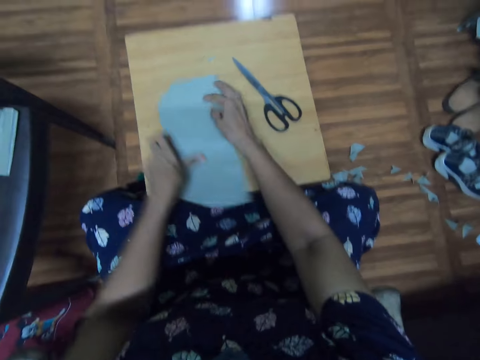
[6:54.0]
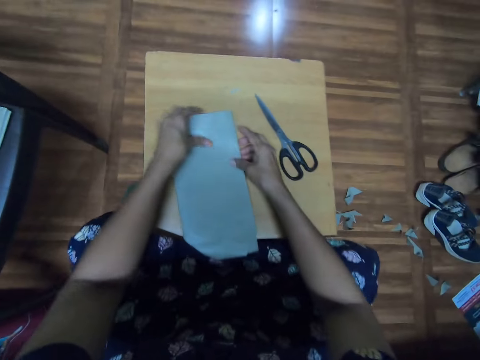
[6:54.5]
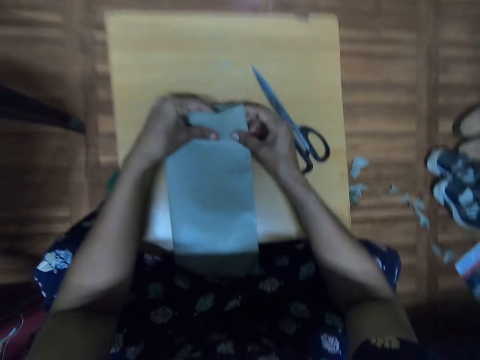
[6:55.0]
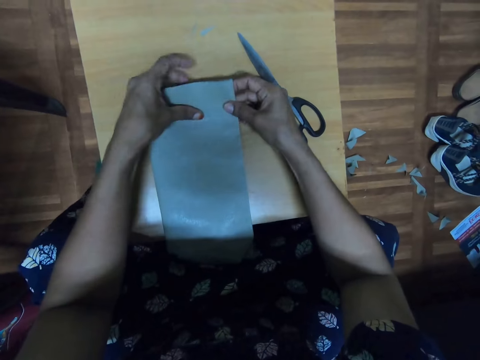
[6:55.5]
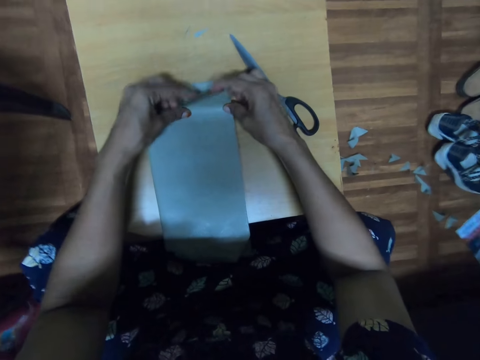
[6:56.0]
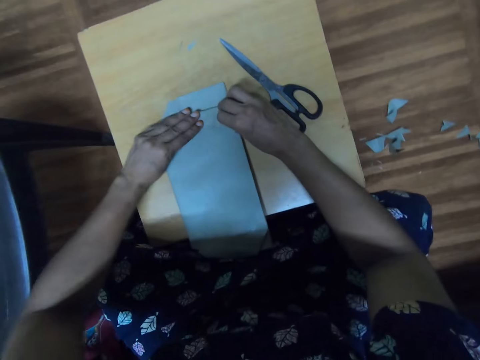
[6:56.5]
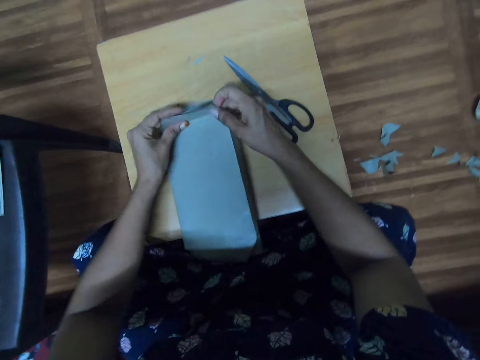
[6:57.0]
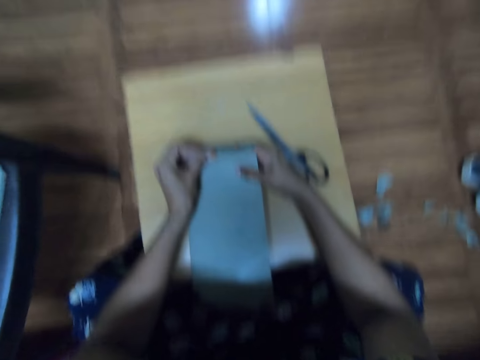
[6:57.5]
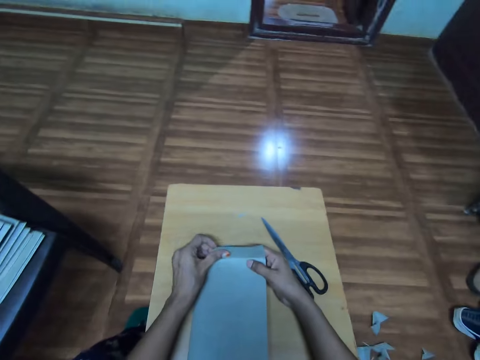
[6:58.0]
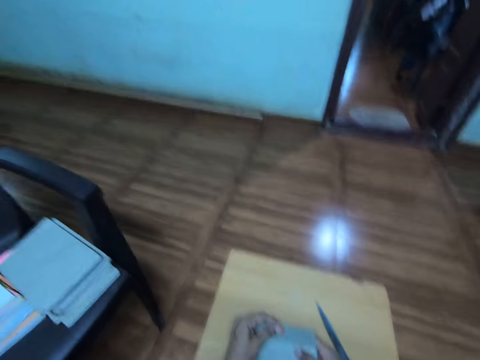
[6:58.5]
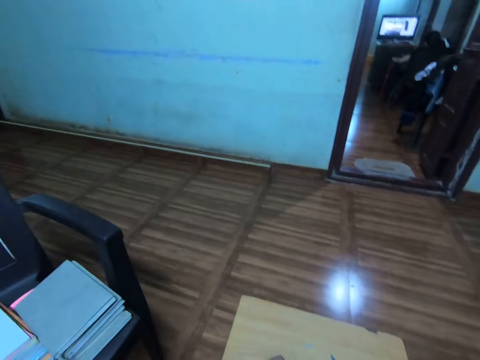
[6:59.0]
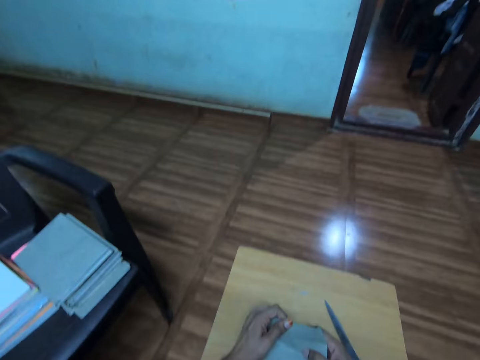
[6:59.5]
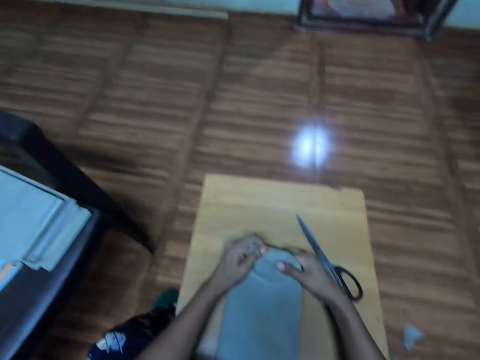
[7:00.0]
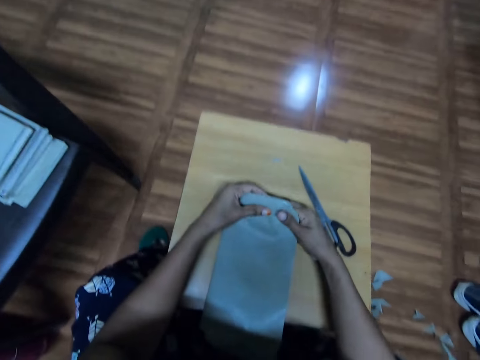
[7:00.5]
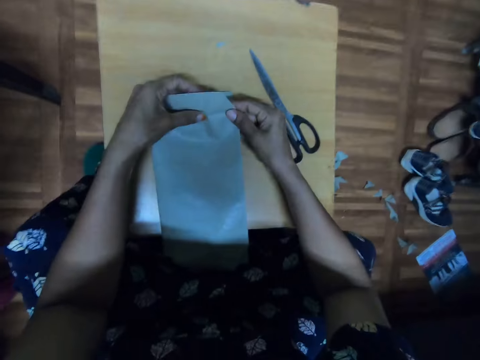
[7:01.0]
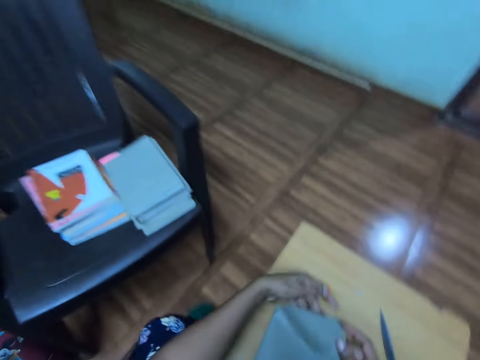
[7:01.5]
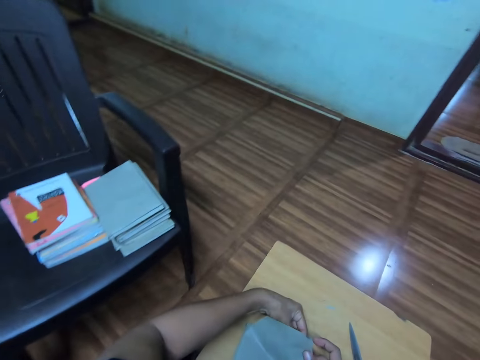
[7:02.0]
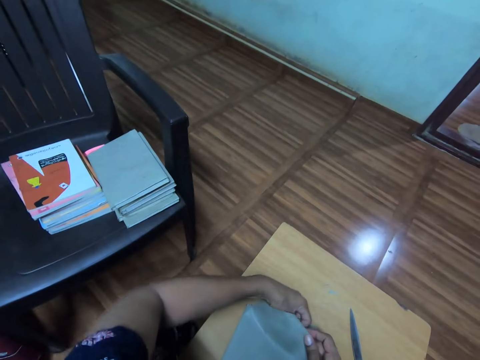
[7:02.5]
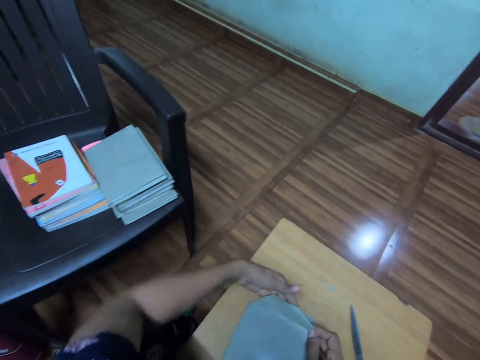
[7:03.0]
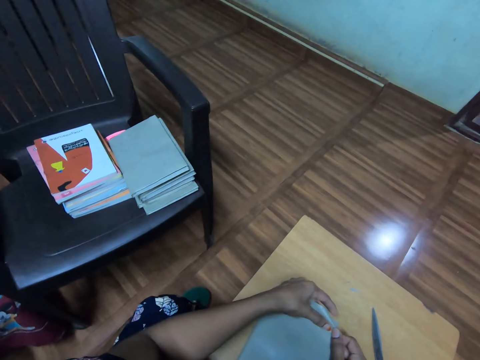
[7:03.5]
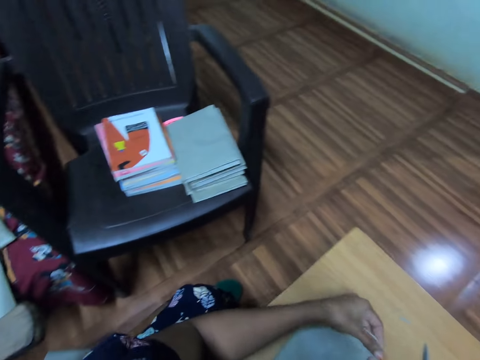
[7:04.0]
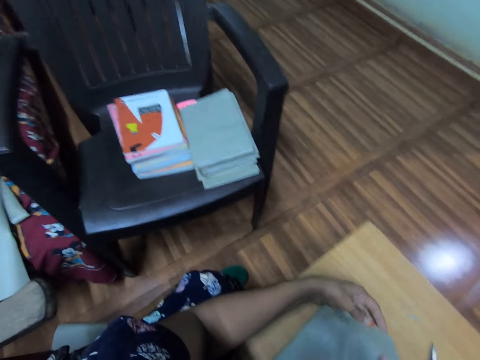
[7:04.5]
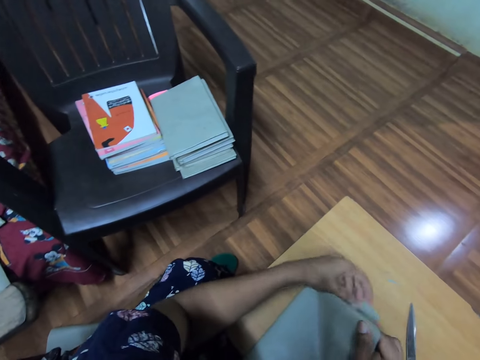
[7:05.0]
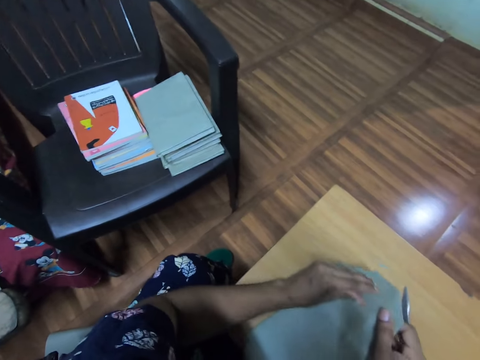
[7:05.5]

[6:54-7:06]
The camera wearer turns the cover on the table. They touch the cover. They fold the cover. They touch the cover. They look around. They touch the cover. They fold the cover.

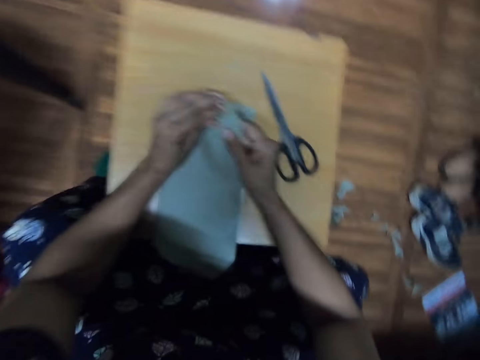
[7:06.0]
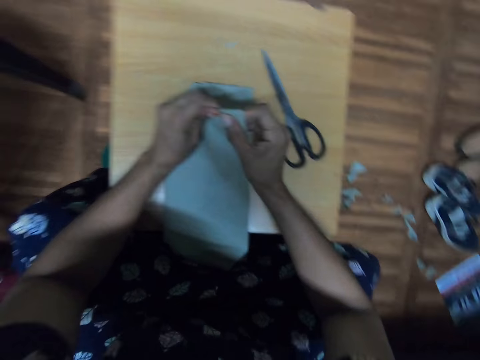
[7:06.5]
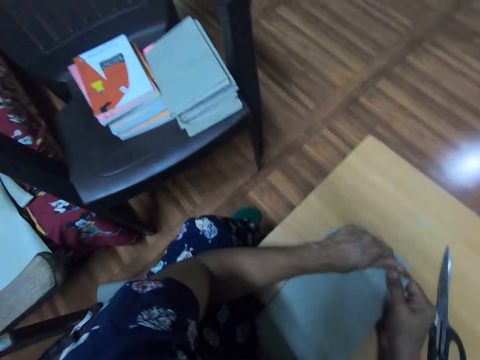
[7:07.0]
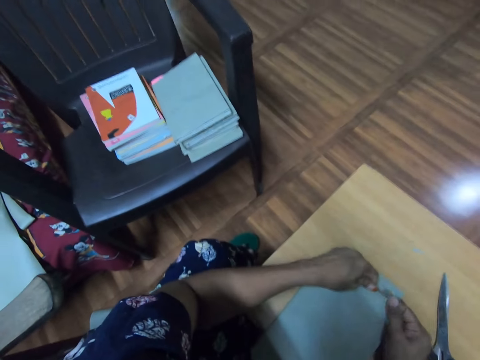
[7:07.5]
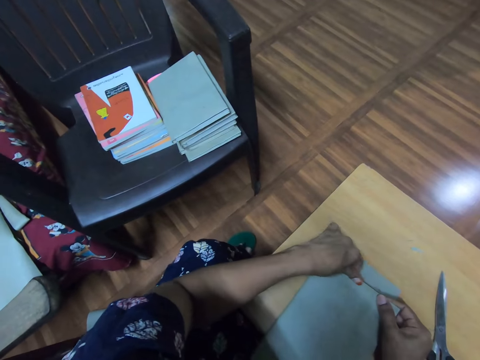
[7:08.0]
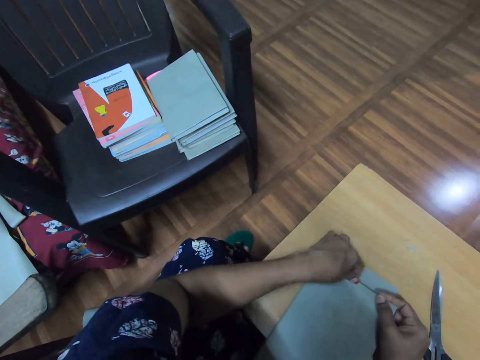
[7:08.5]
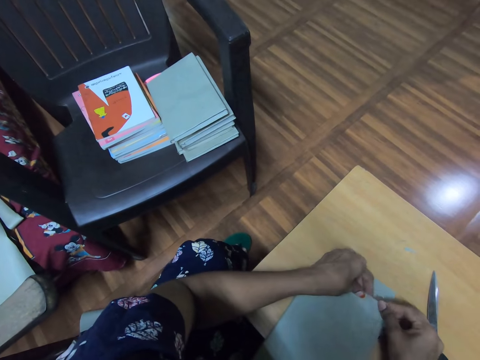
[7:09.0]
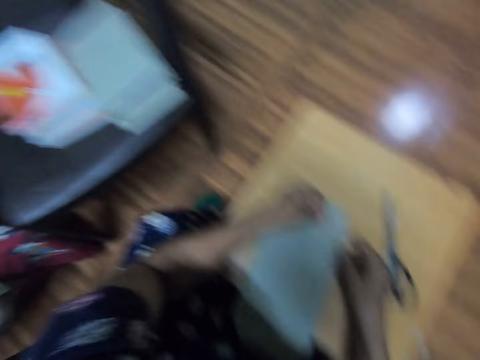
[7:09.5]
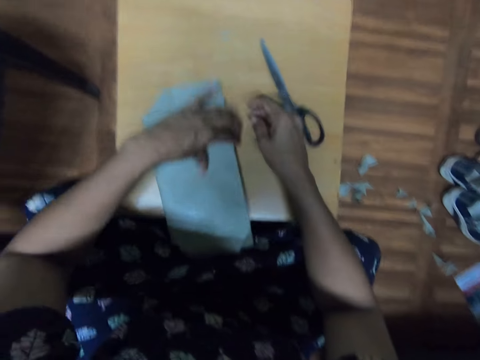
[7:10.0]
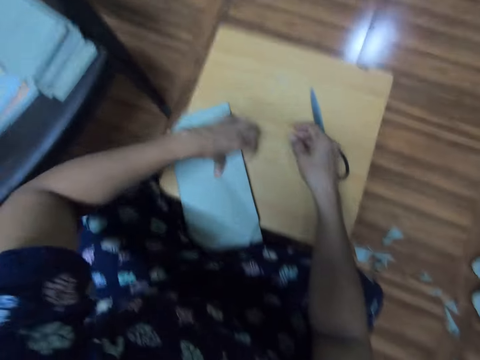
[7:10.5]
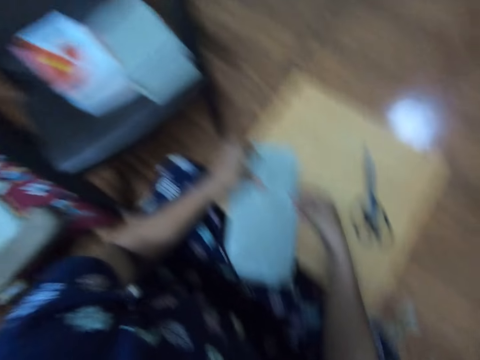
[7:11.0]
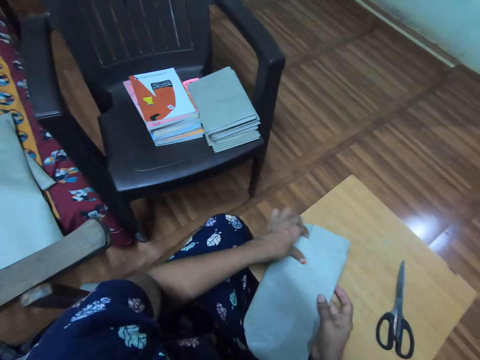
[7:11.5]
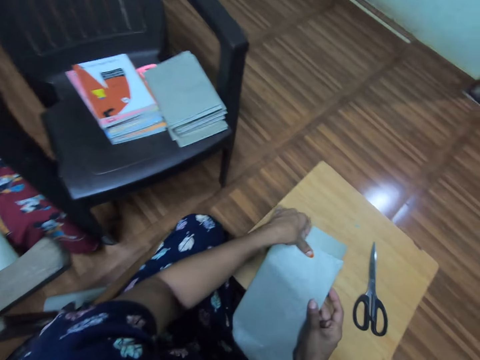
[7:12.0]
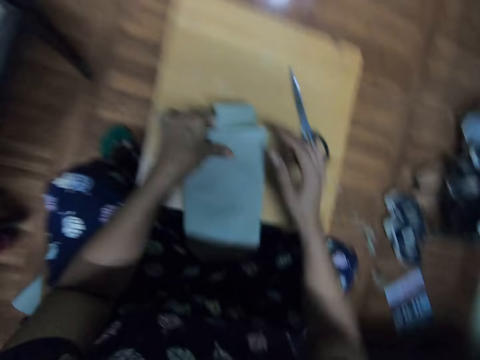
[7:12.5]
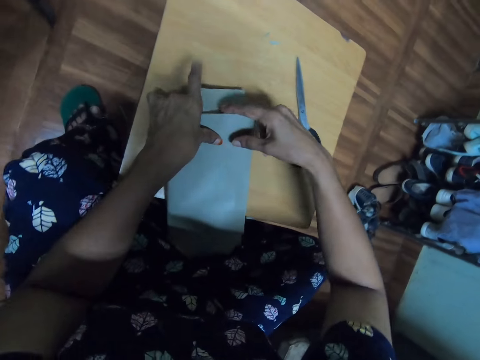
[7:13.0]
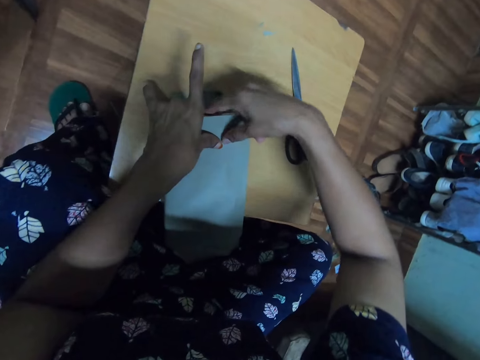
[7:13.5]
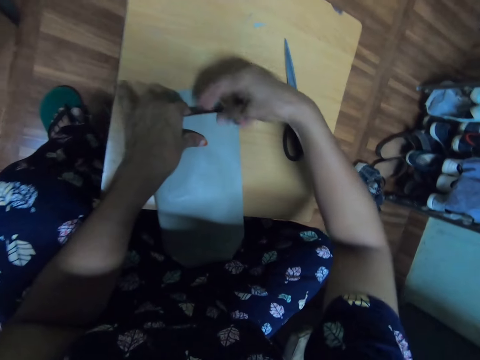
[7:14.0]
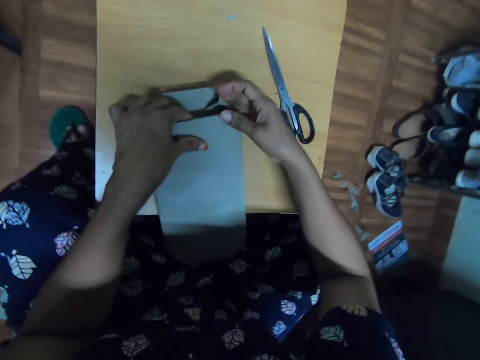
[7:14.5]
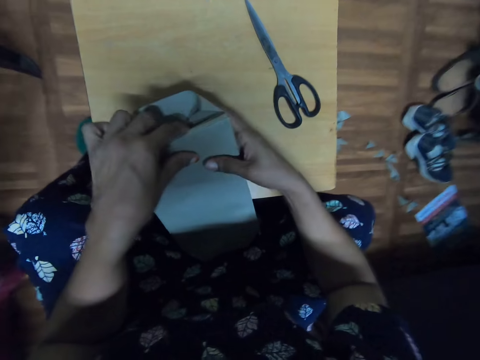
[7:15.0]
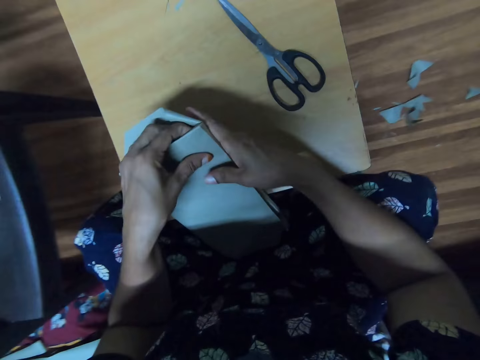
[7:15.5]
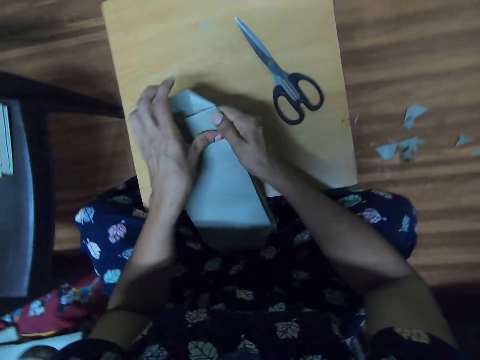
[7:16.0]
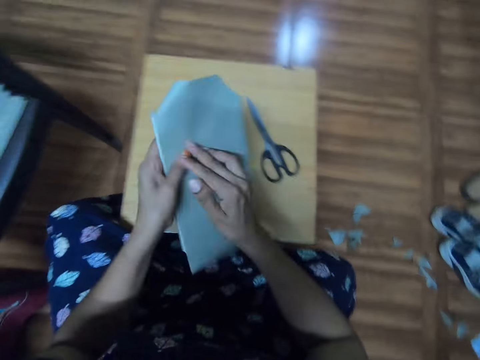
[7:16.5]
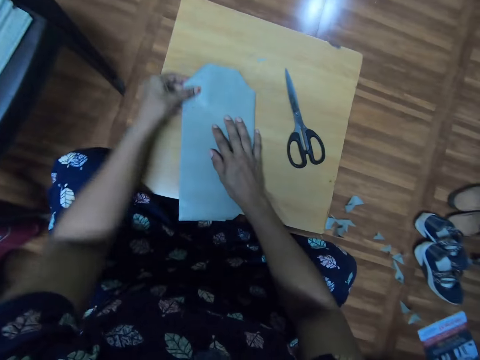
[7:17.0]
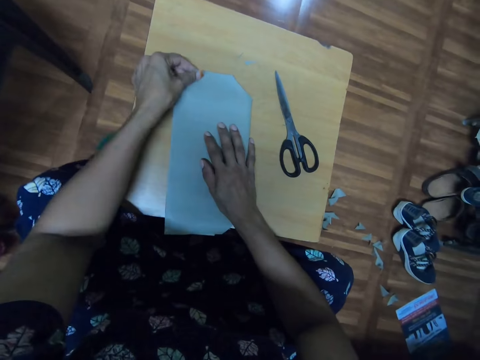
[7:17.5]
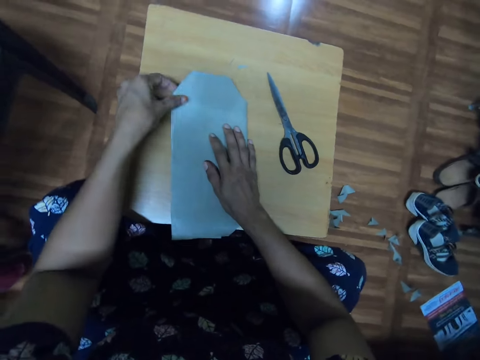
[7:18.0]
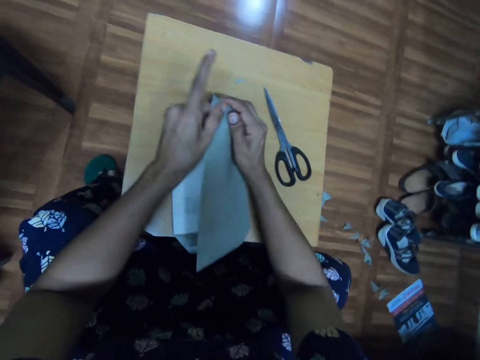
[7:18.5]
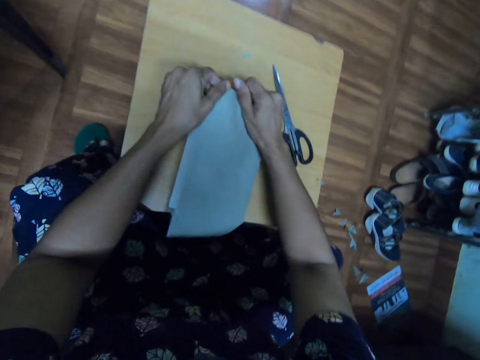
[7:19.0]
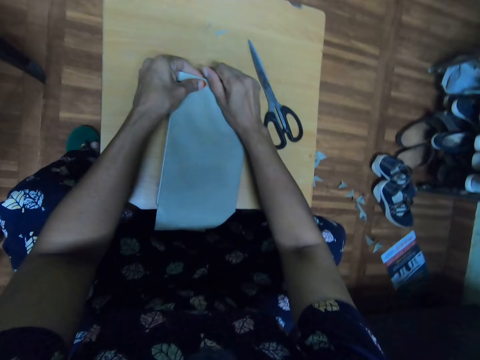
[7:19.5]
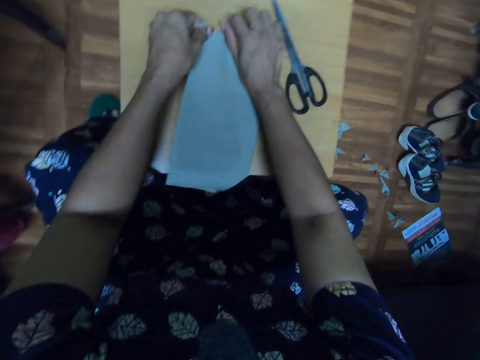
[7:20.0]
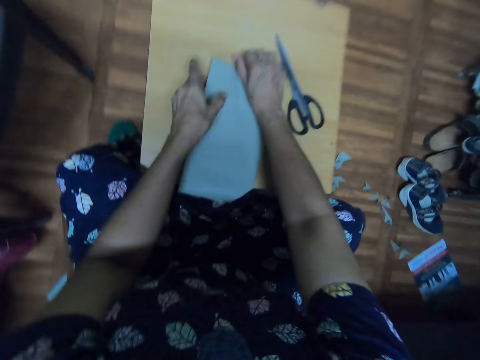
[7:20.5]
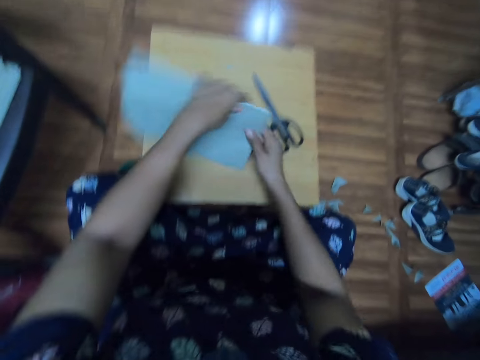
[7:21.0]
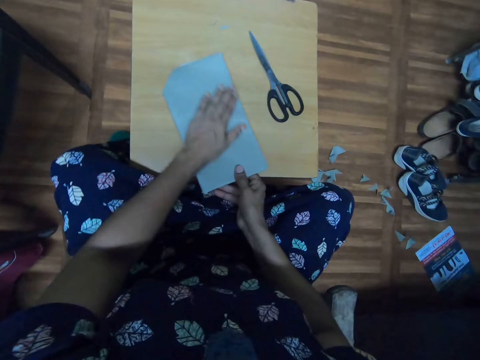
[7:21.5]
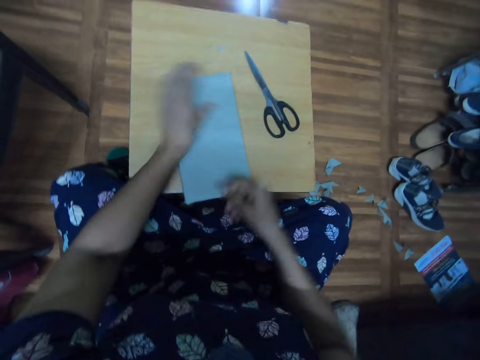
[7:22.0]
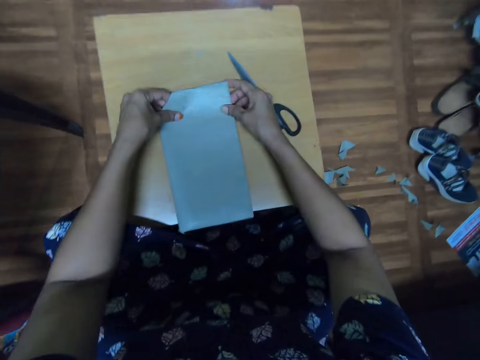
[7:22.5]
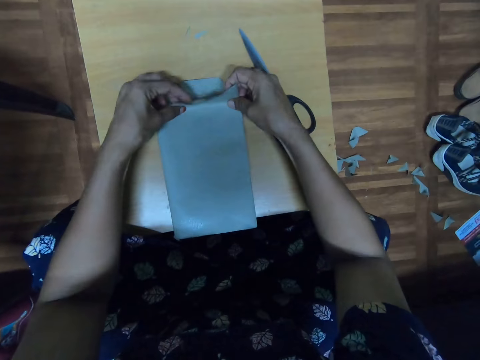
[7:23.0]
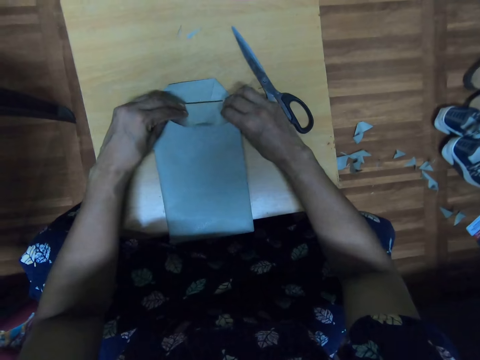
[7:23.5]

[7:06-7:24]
The camera wearer folds the cover and looks around. They touch the book on the table. They fold the cover. They pick the book from the table. They turn the book. They put the book on the table. They fold the cover. They open the book. They fold the cover. They pick the book from the table. They turn the book. They move a hand on the book. They put the book on the table. They fold the cover.
